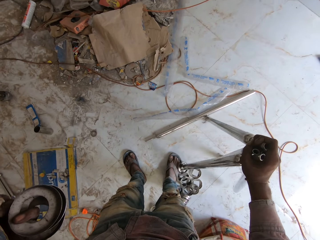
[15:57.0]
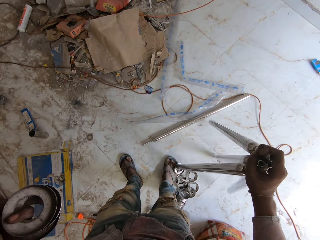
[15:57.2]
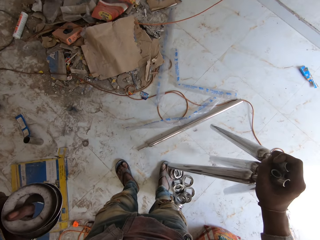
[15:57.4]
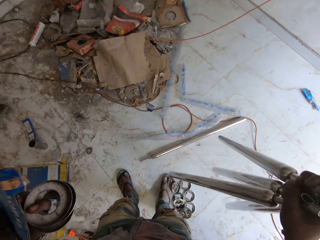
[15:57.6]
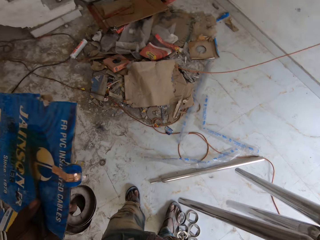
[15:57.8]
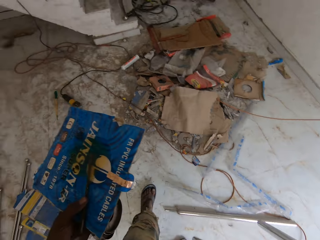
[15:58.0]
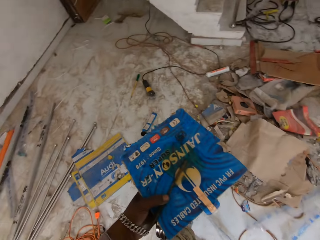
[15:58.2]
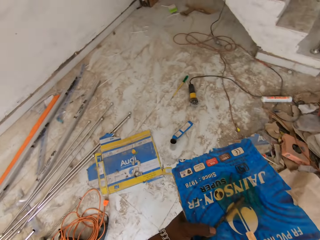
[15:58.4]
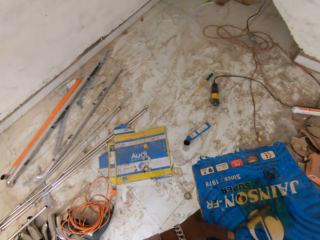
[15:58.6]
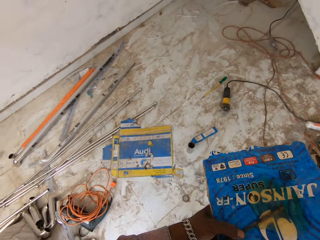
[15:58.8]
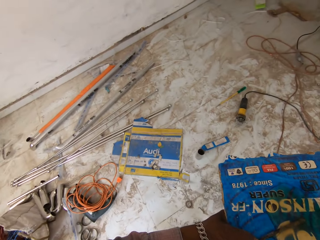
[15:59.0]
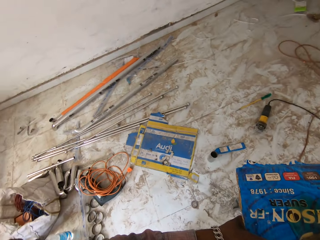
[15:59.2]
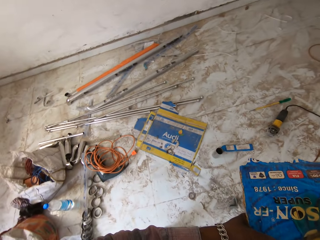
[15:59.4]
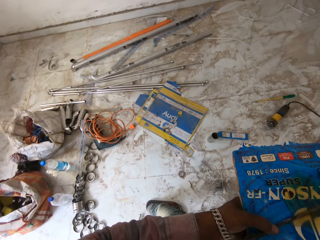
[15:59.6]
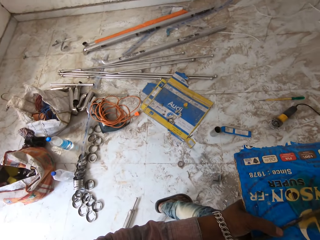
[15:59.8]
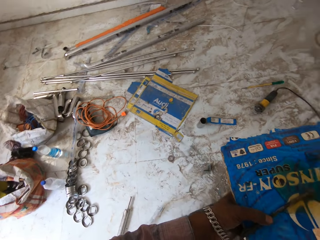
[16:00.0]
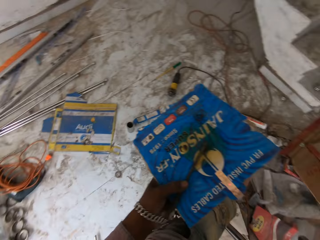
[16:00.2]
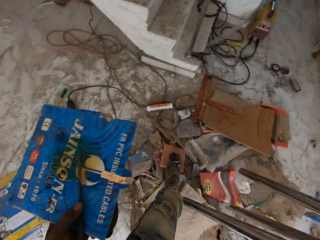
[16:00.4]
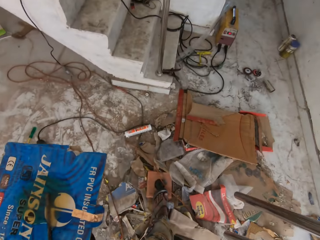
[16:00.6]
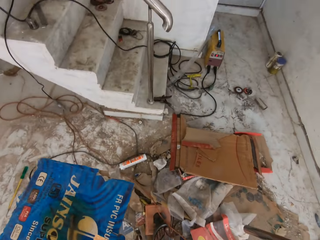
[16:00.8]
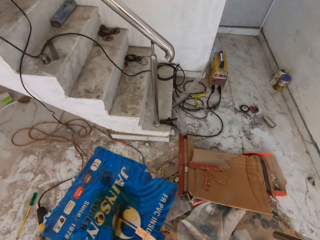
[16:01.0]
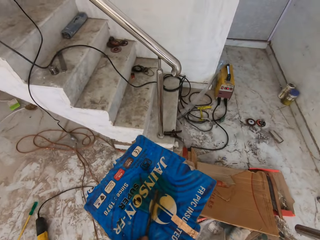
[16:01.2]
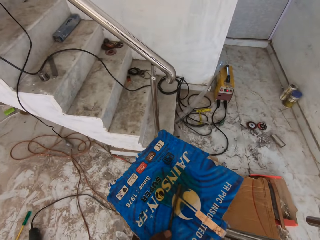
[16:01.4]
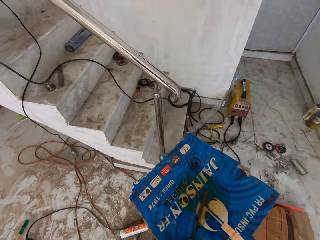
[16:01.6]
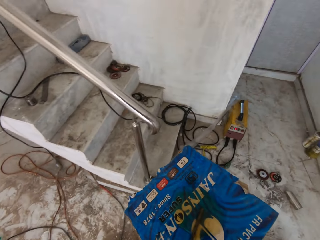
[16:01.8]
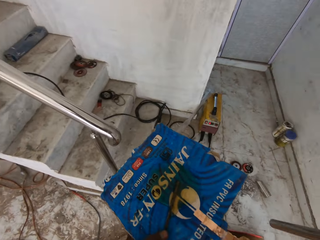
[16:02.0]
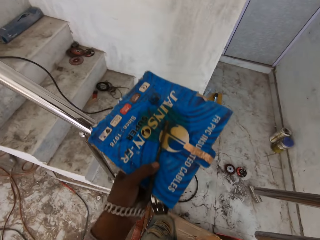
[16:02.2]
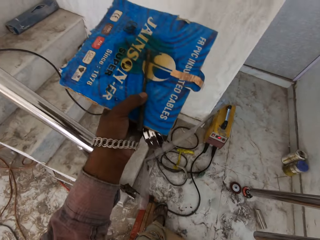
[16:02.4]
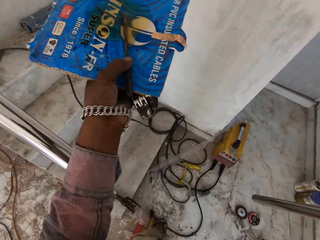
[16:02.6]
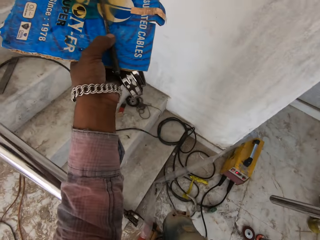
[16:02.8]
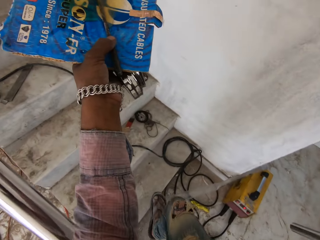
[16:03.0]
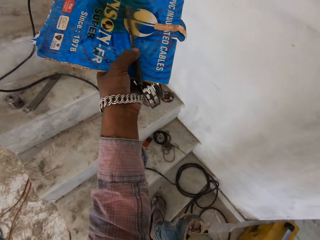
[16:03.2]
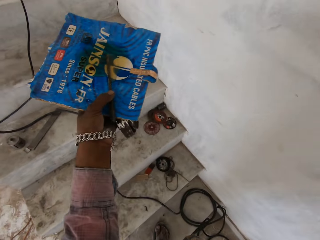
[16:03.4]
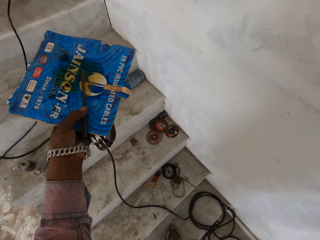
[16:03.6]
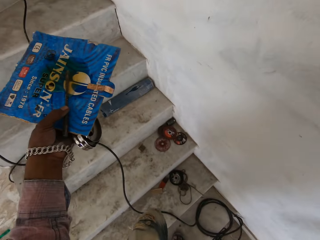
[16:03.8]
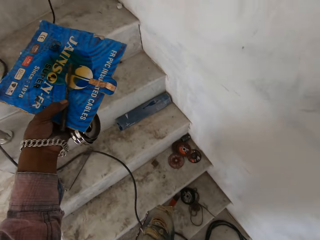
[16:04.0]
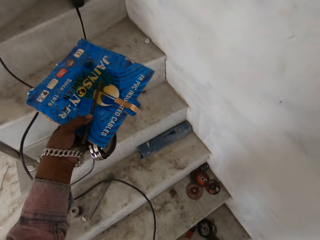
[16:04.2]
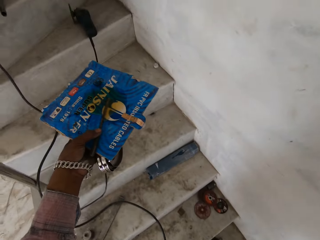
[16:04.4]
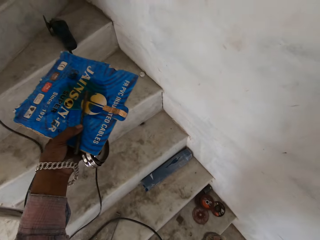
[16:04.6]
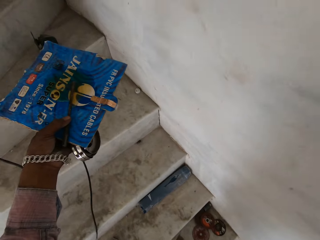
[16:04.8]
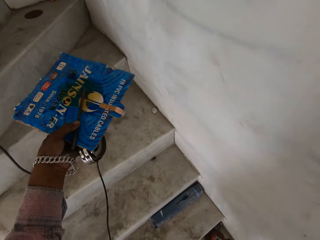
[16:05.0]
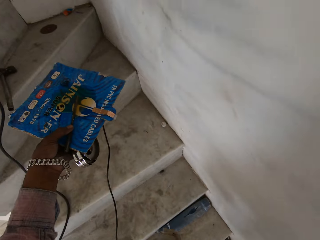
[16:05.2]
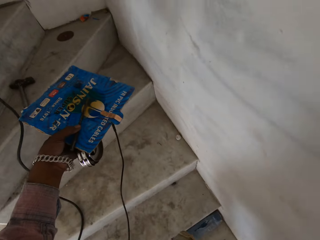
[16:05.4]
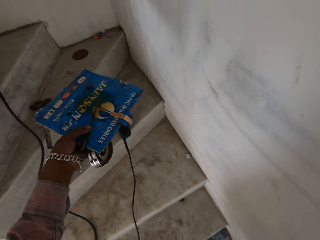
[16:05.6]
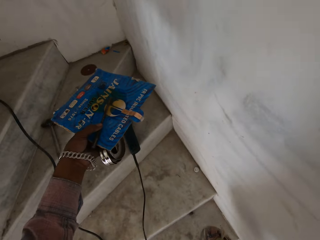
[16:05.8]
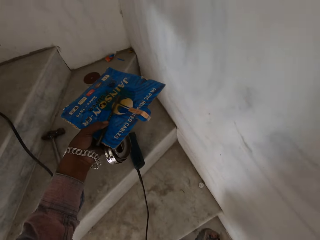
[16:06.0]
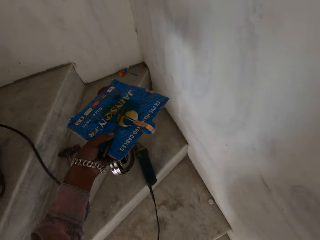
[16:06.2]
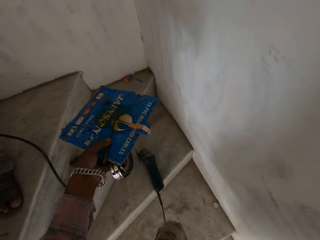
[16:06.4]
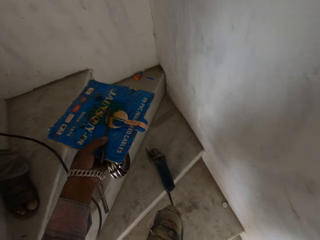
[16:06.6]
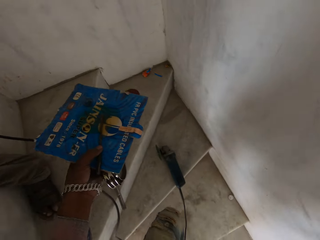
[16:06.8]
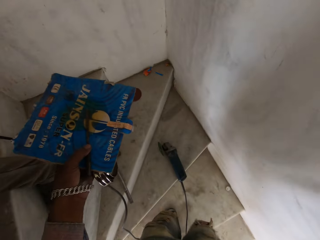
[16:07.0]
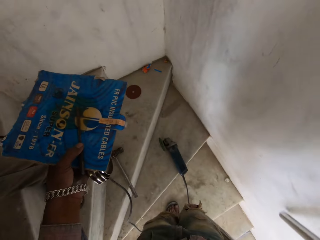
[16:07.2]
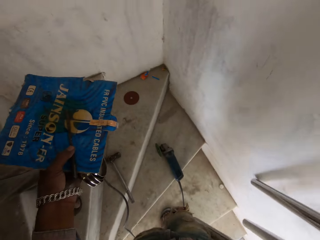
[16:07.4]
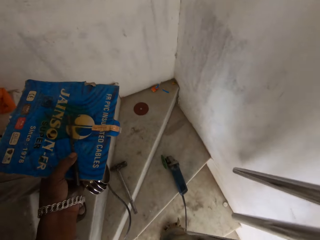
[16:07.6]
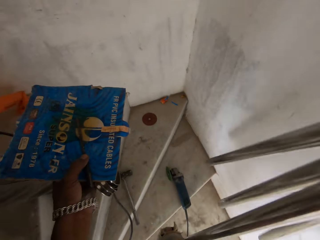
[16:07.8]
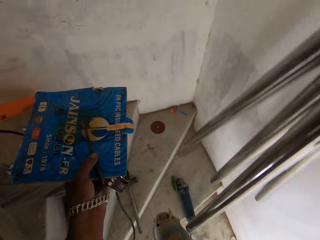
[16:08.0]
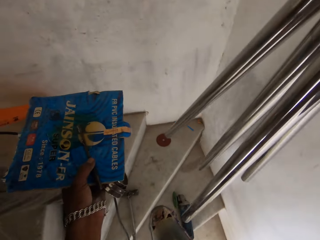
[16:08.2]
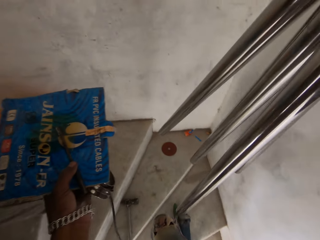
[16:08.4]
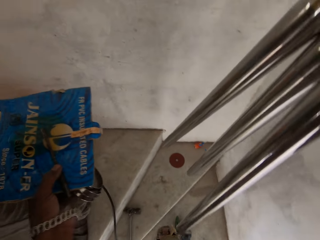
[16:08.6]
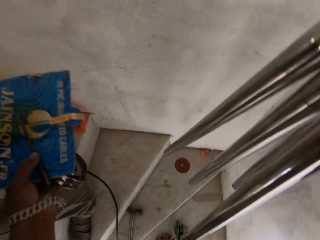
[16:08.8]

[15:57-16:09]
The camera wearer walks in the house. They climb up the staircase.

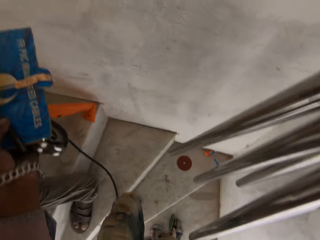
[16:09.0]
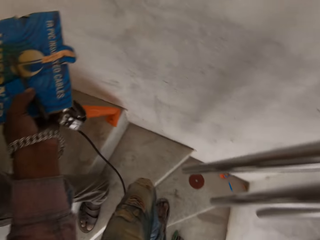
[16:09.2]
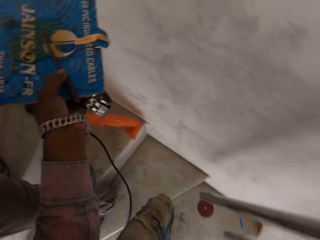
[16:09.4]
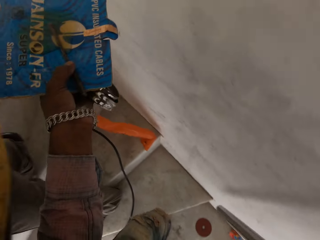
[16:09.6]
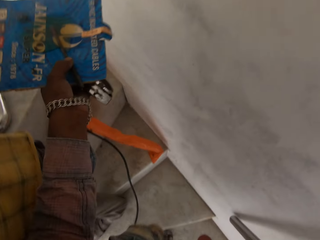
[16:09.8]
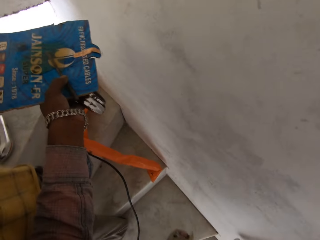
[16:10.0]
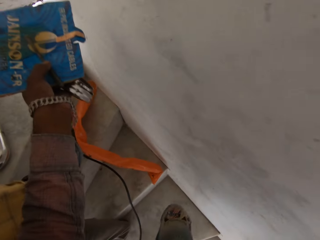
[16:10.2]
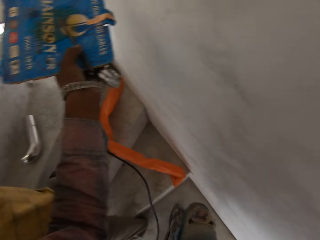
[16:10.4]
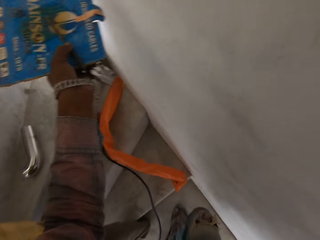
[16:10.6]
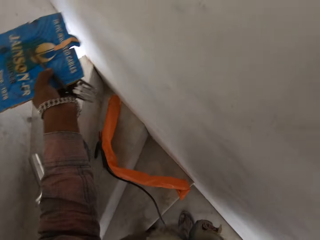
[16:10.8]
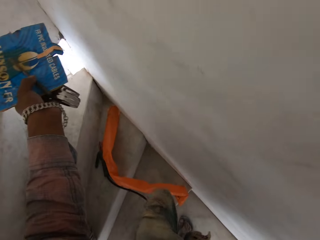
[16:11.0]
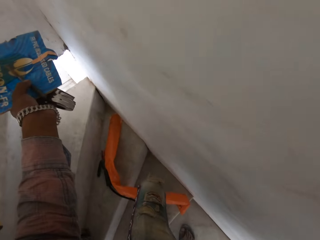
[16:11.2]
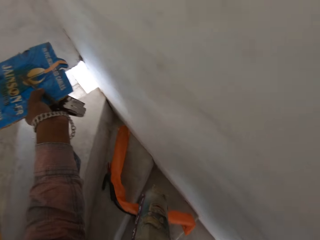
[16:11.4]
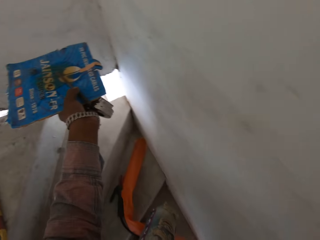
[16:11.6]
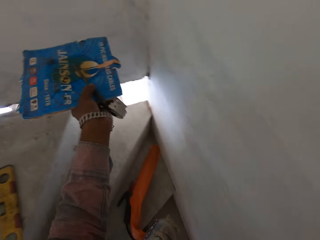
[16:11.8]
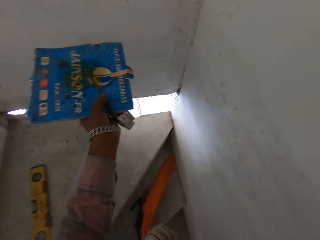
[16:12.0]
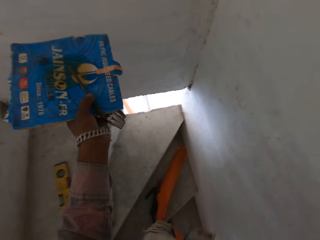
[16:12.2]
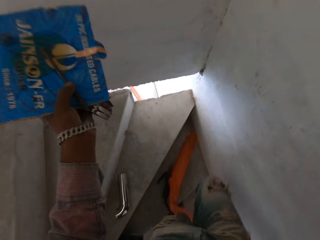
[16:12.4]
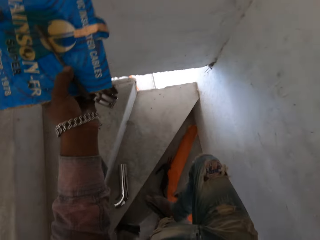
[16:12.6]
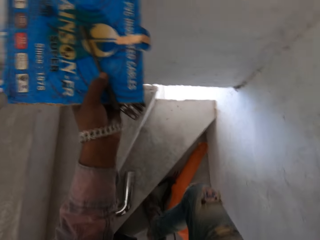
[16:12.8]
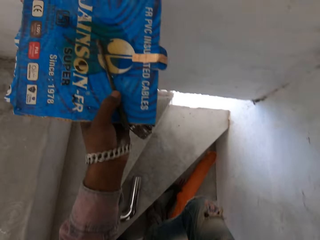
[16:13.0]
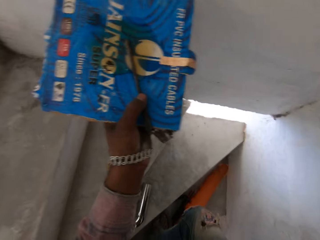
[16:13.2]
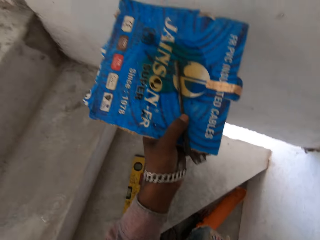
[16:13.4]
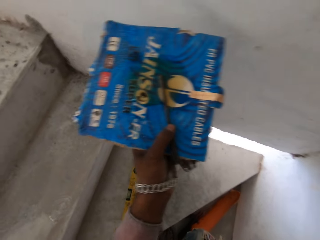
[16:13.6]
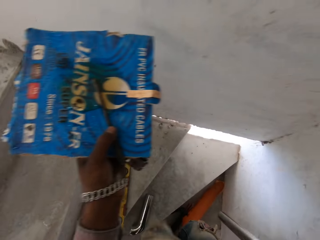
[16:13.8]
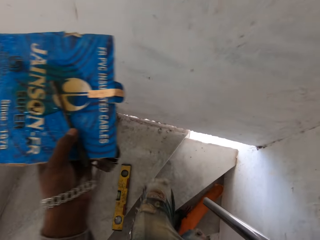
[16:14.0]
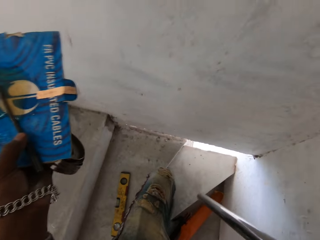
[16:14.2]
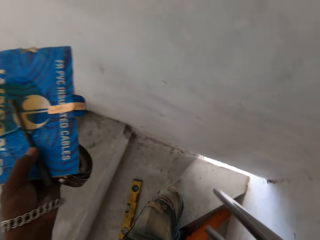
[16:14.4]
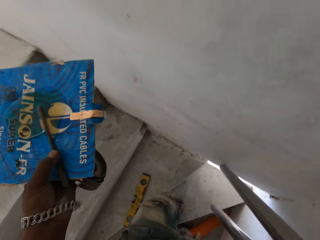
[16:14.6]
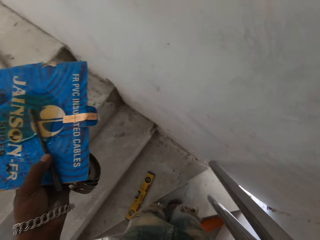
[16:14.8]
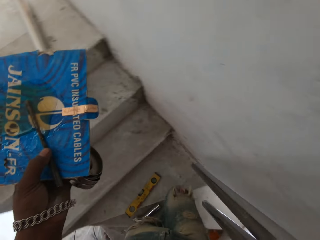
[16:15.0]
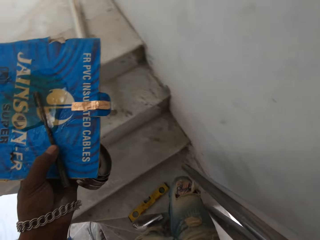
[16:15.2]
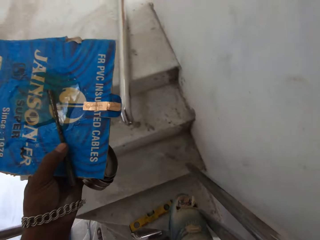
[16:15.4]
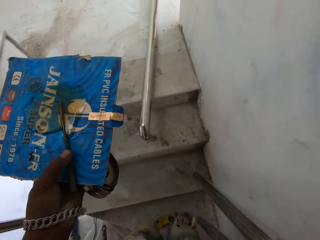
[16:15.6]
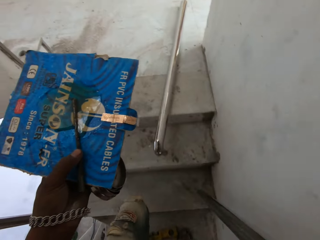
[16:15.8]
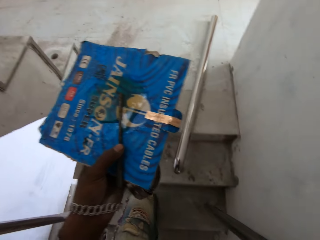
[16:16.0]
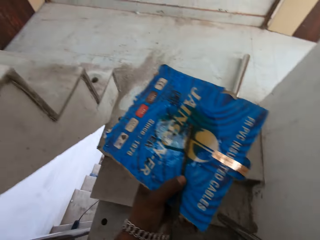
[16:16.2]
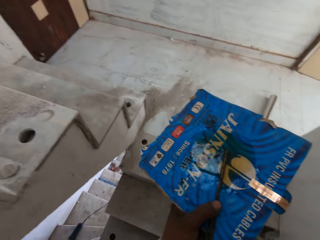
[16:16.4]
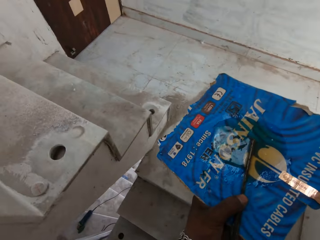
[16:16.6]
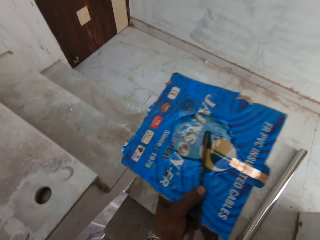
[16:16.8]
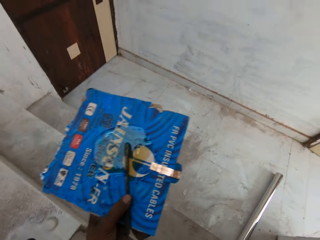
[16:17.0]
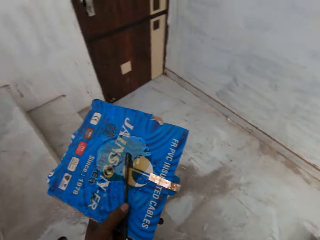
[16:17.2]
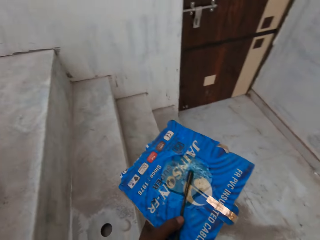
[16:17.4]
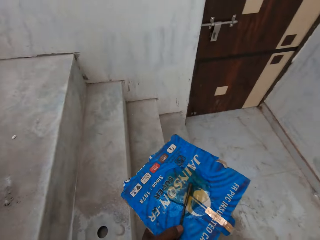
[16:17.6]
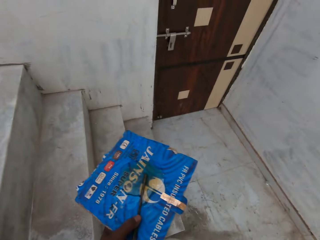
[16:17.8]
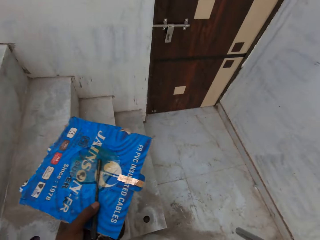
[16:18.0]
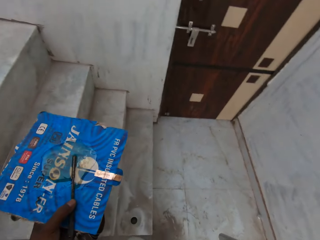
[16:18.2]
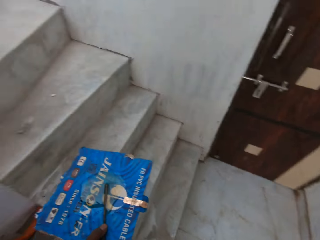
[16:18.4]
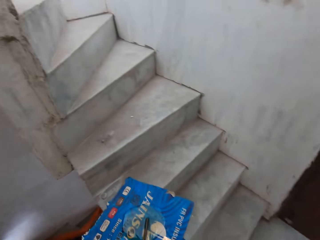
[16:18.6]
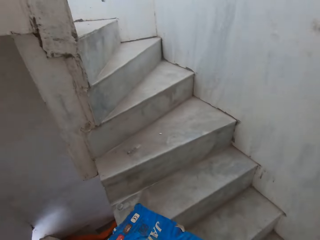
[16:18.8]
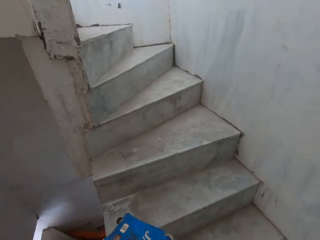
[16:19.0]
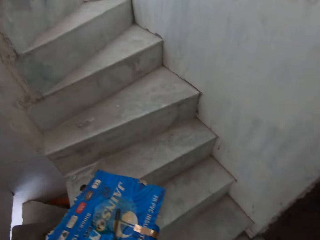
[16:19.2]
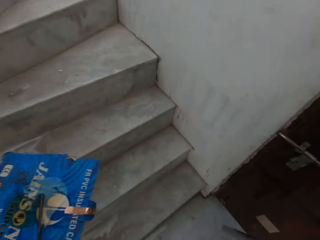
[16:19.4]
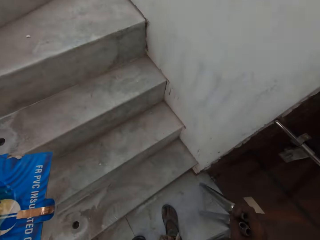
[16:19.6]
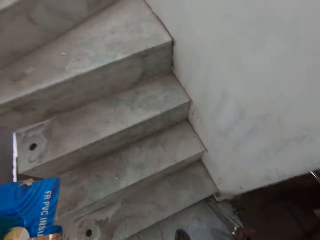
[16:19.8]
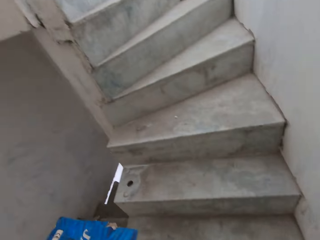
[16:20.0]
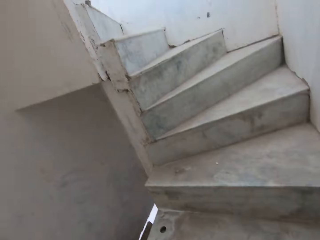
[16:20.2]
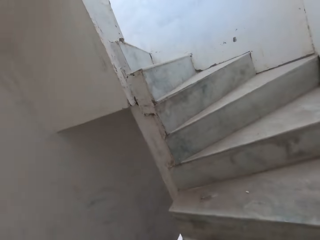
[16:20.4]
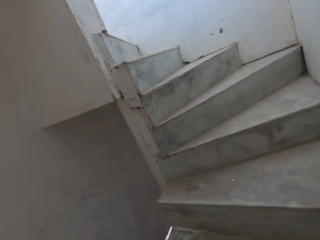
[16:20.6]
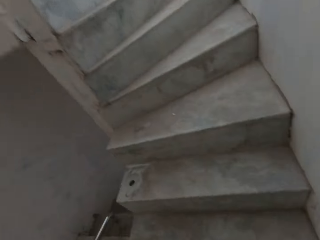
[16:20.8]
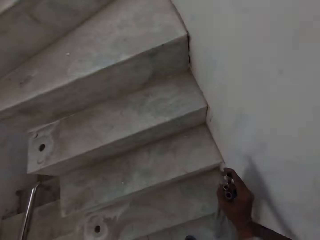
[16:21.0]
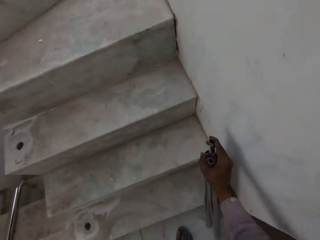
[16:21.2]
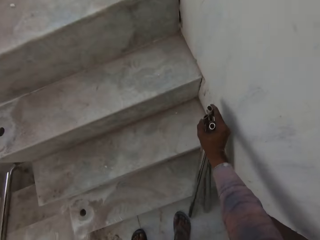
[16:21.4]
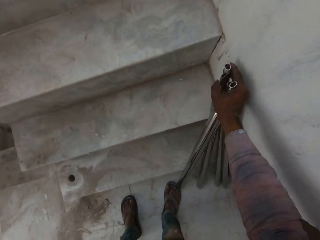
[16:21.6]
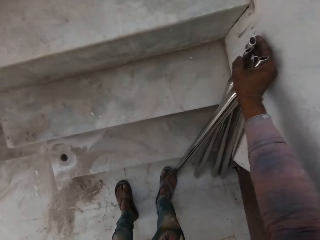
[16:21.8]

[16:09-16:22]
The camera wearer drops the metal rod on the staircase with his right hand.
